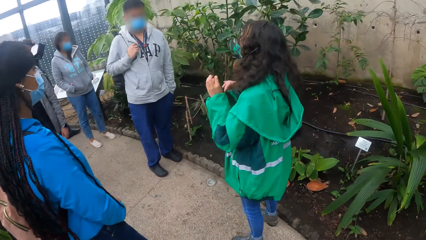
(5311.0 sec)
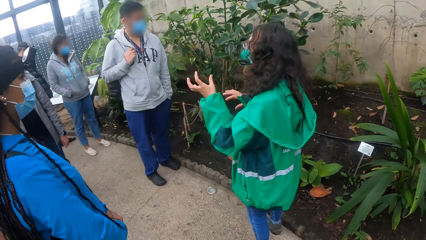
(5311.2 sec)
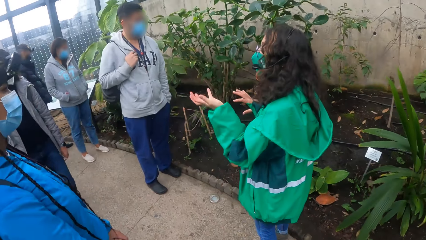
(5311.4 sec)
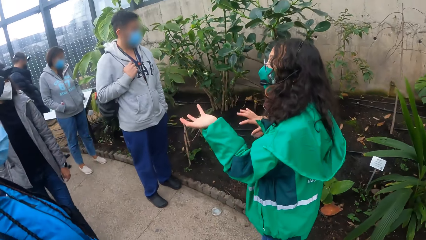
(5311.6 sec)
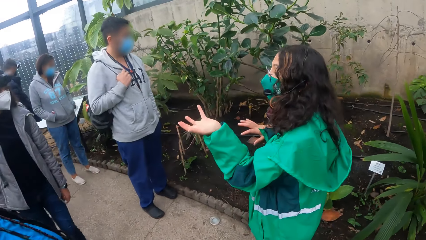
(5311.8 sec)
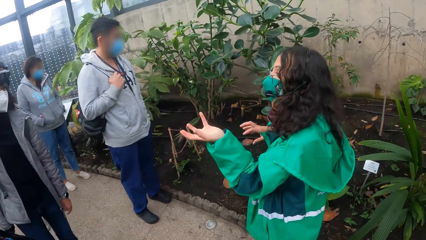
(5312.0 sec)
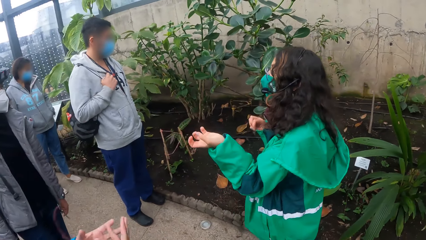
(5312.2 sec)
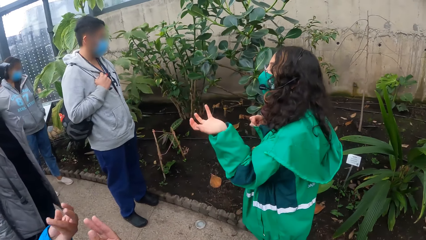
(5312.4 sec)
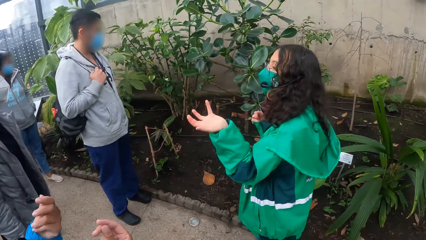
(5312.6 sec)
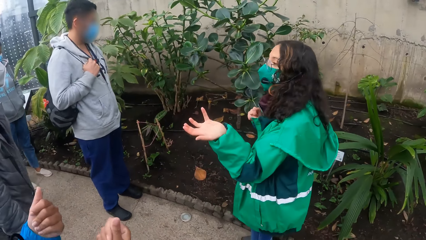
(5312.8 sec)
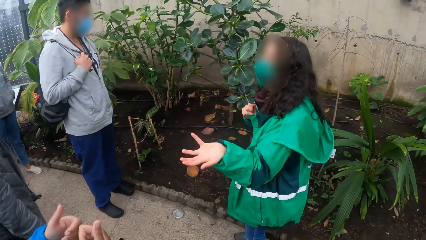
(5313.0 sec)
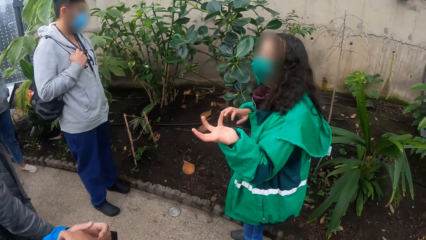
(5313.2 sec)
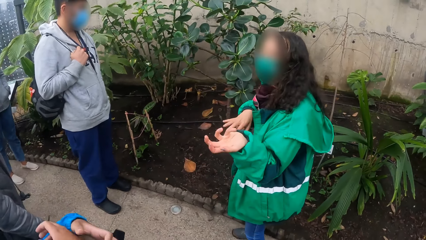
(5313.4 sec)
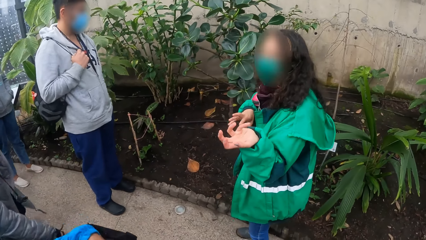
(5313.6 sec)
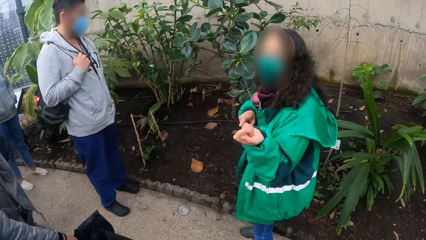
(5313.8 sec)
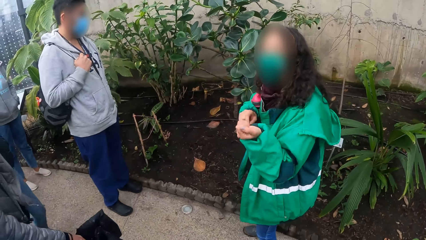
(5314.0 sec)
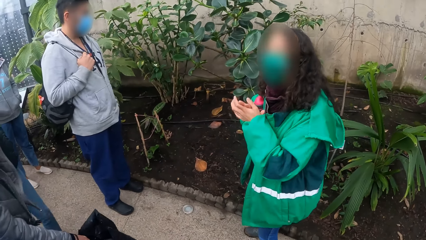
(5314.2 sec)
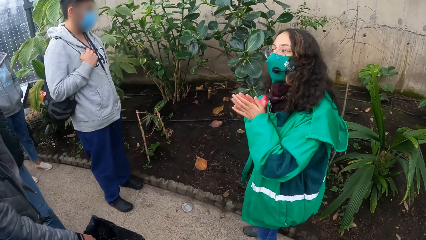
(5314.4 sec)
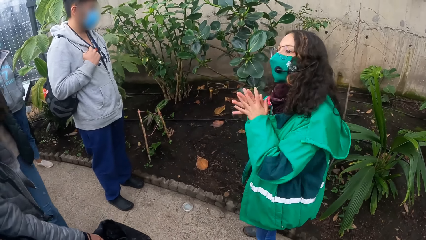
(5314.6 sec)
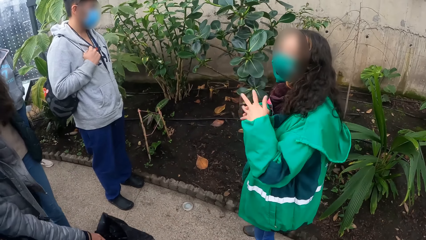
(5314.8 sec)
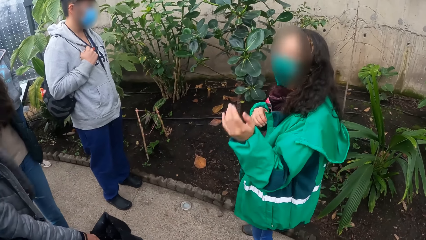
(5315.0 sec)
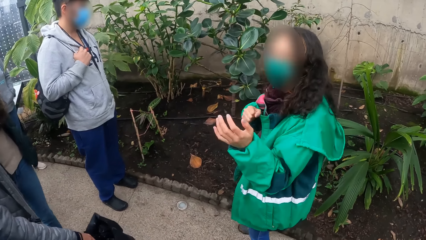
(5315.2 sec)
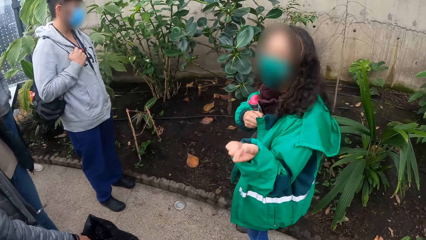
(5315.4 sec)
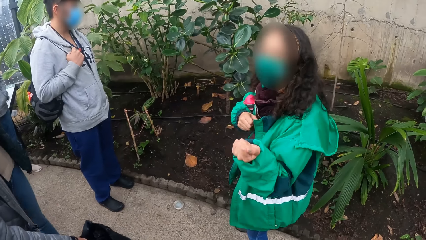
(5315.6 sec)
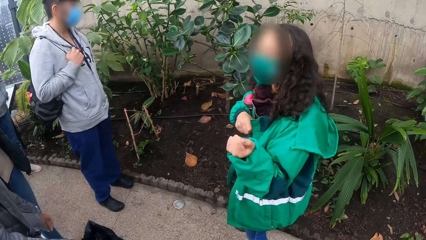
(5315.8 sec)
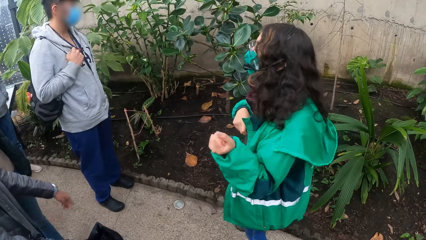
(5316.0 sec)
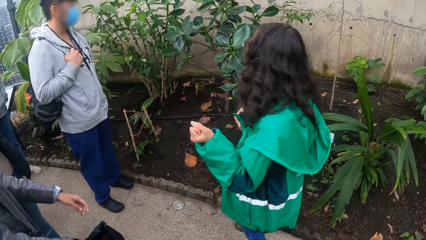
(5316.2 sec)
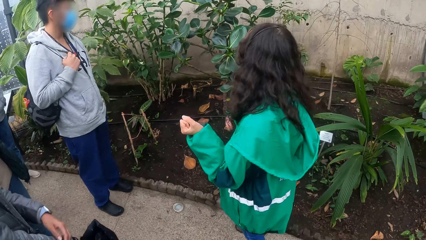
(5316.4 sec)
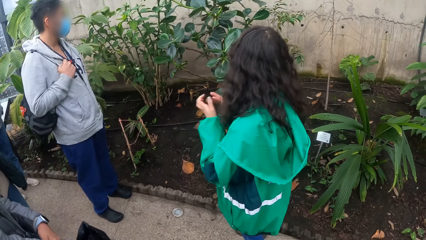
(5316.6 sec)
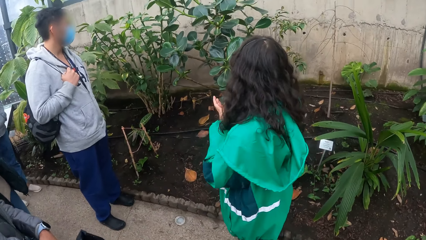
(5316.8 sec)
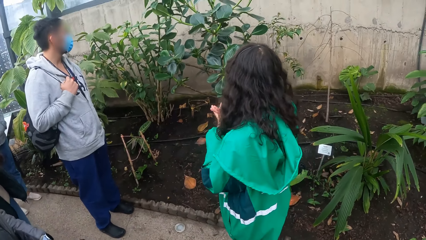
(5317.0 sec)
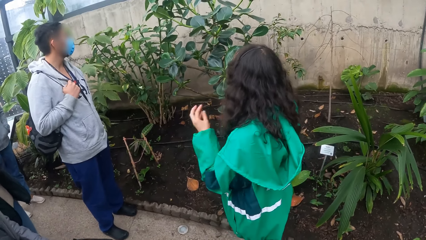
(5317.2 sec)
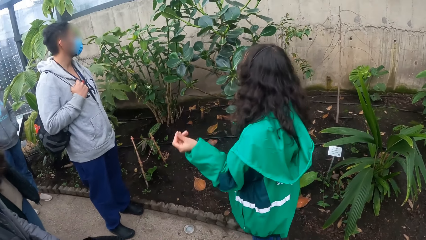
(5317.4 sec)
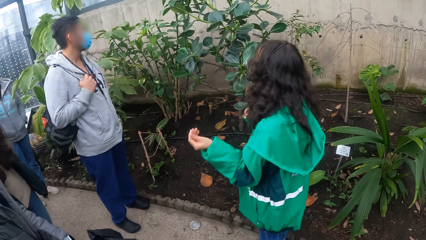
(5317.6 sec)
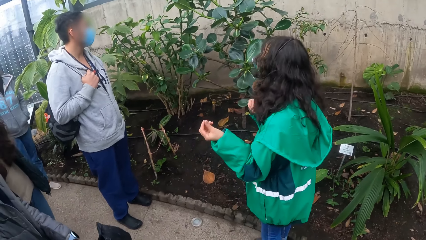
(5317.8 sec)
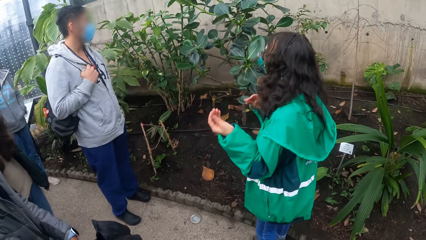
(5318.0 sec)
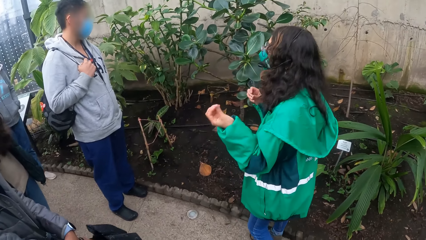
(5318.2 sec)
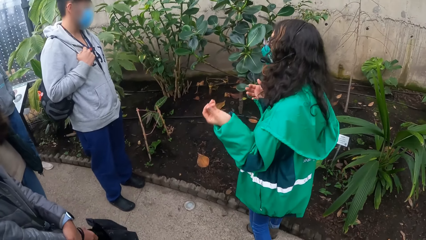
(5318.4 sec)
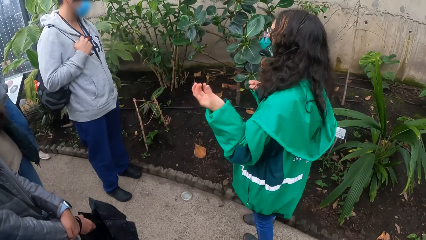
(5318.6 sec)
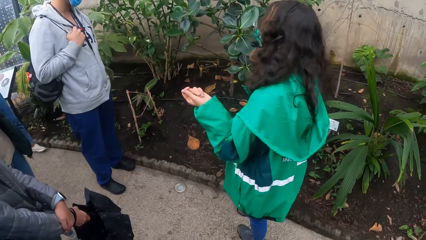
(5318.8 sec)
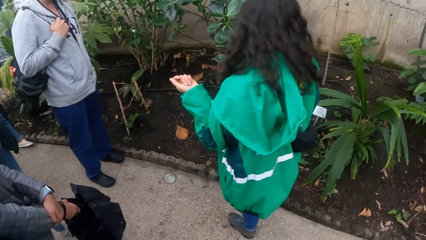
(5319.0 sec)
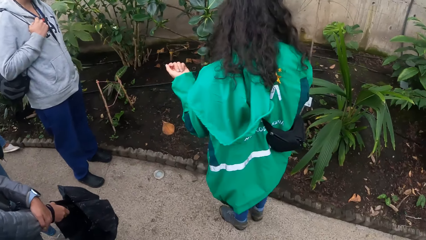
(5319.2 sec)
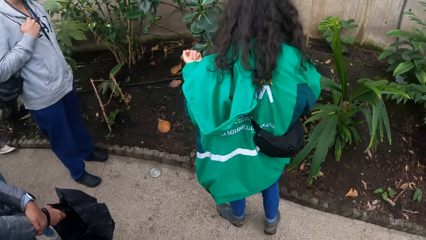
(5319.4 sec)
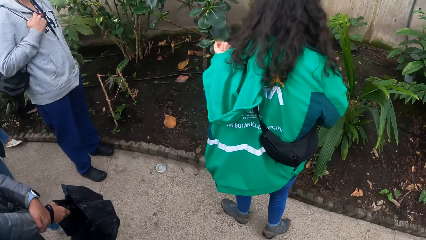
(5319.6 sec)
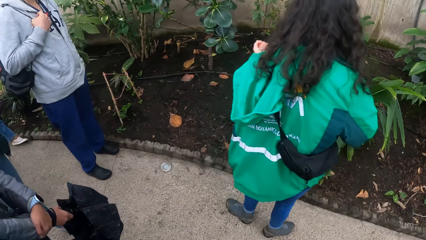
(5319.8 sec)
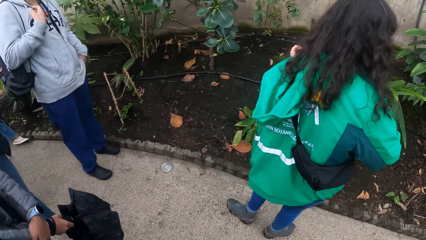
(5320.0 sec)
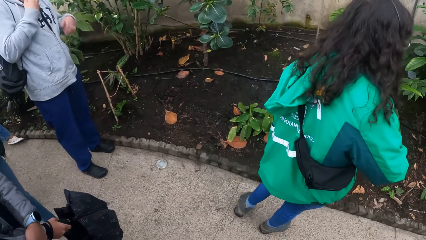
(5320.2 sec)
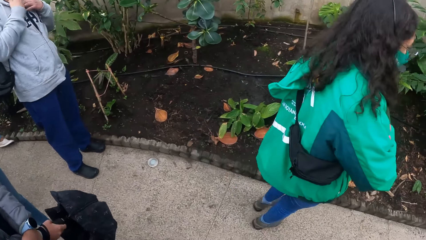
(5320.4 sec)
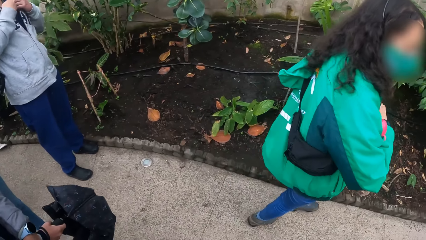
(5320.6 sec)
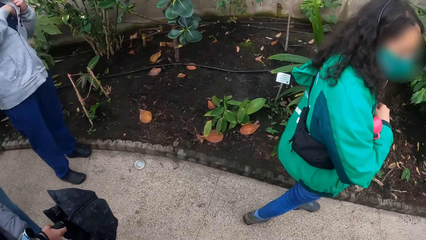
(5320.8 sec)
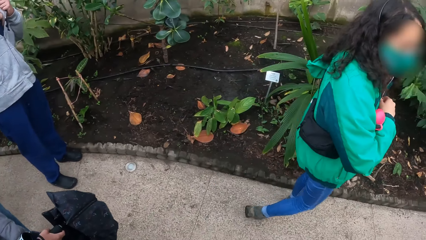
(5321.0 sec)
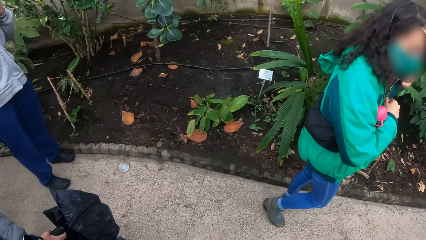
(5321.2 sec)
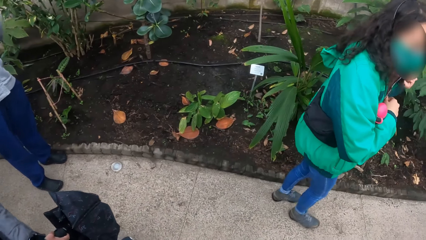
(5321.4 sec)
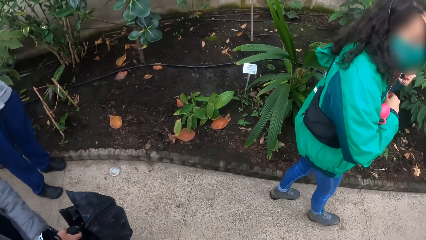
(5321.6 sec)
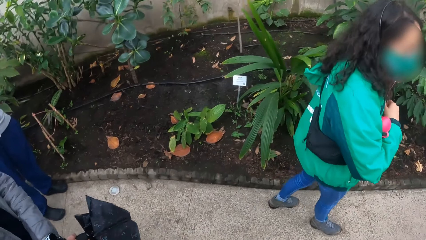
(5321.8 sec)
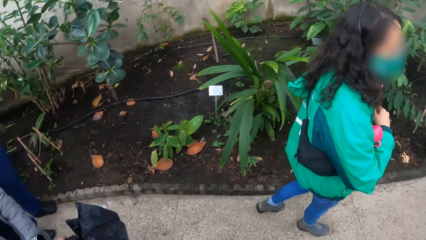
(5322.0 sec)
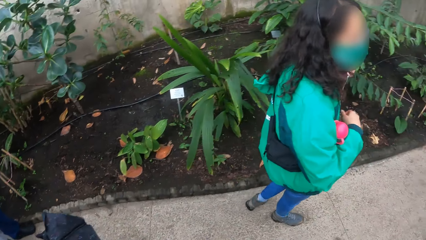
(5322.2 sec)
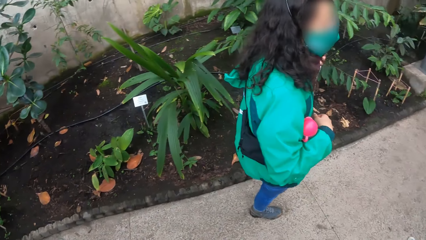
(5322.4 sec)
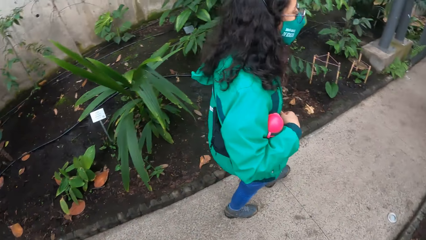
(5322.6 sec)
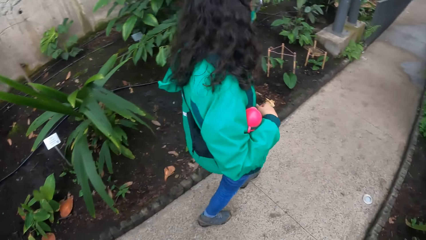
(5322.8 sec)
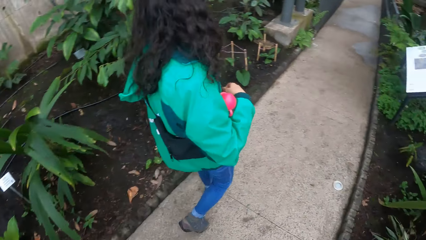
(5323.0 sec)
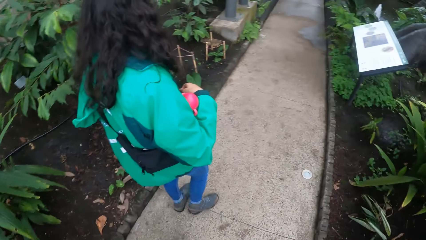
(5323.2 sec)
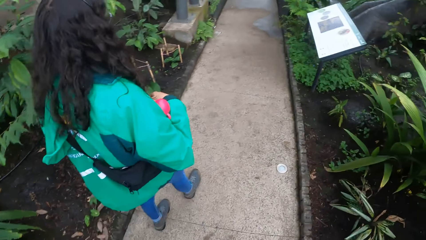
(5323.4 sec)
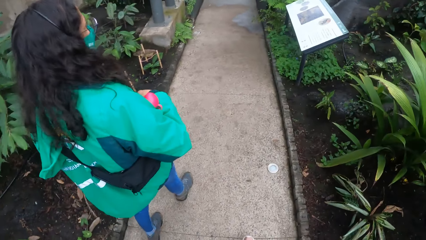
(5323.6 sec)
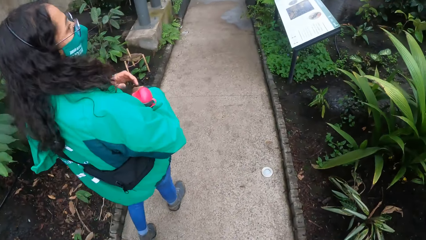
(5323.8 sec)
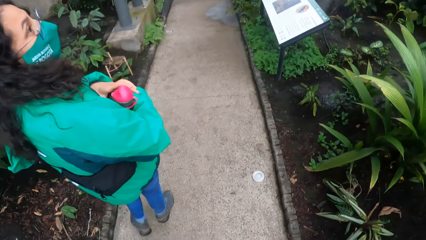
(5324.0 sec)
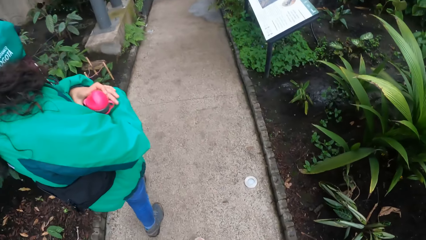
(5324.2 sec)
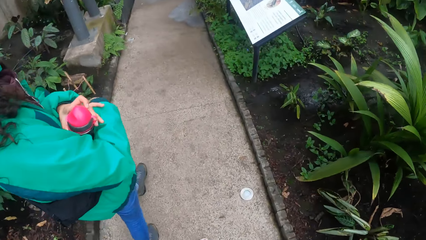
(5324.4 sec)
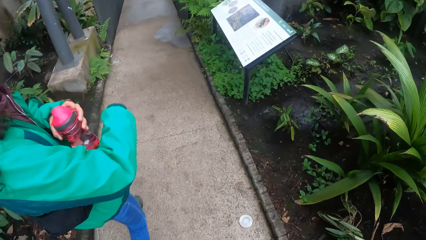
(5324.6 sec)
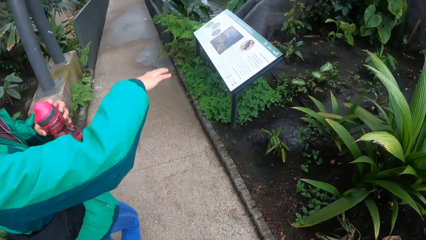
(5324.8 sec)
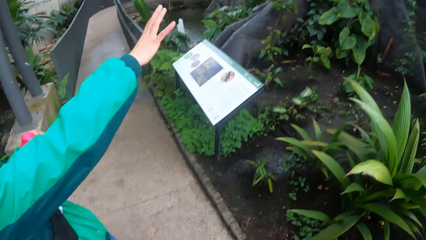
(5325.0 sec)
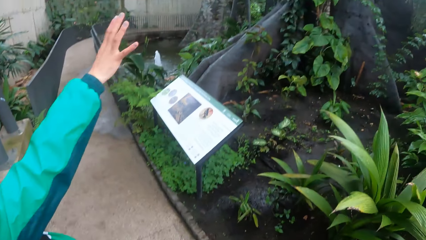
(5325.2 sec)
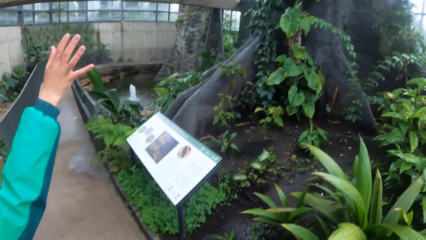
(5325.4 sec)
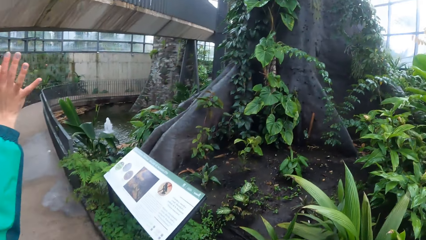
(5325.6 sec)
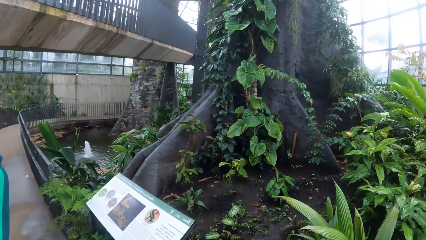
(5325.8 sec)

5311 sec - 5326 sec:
The camera wearer walks forward.
